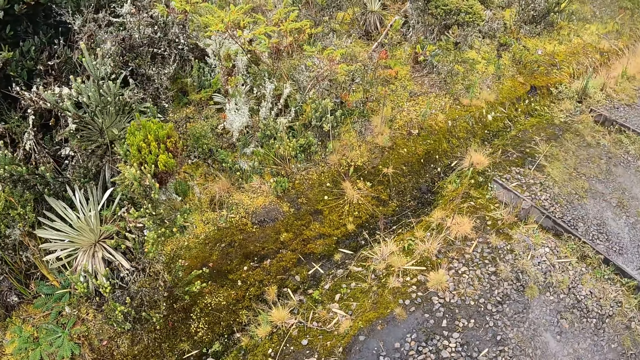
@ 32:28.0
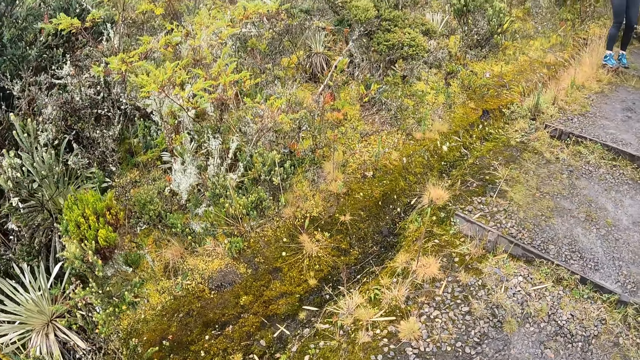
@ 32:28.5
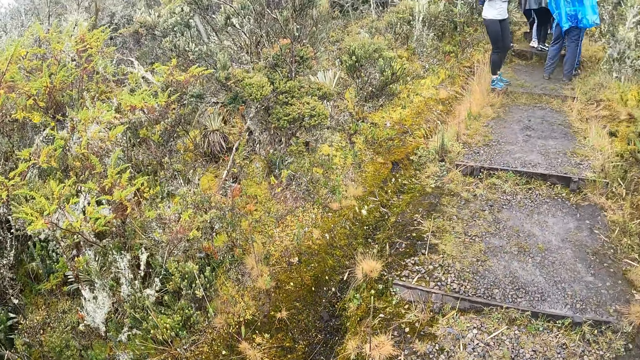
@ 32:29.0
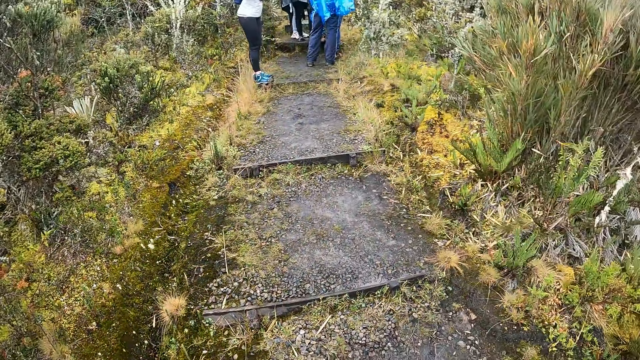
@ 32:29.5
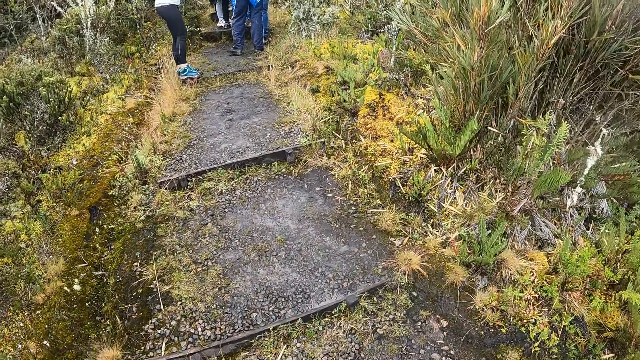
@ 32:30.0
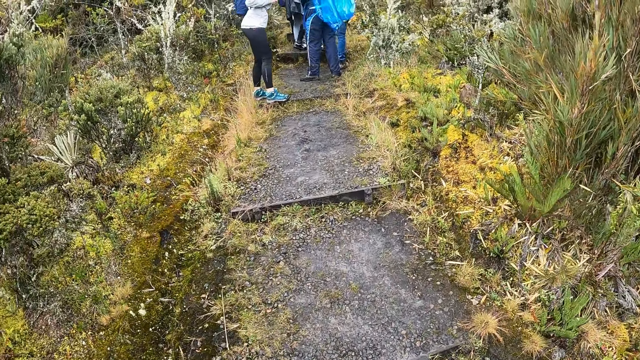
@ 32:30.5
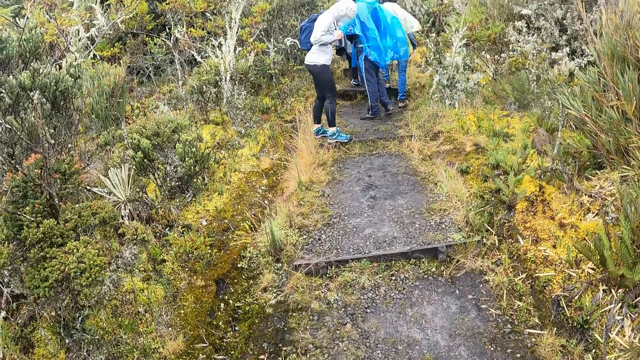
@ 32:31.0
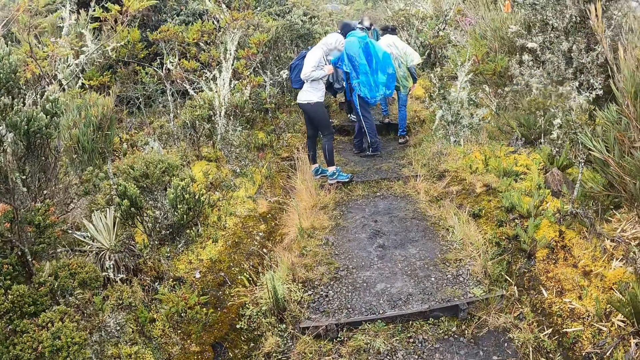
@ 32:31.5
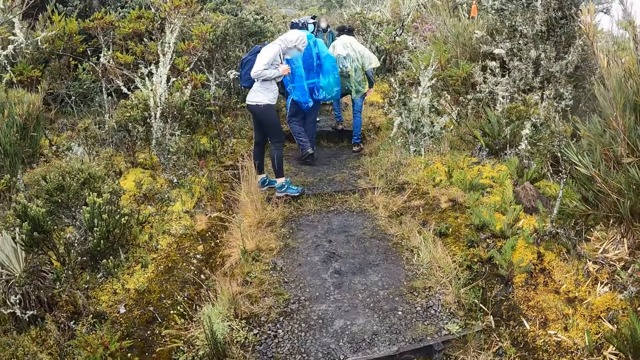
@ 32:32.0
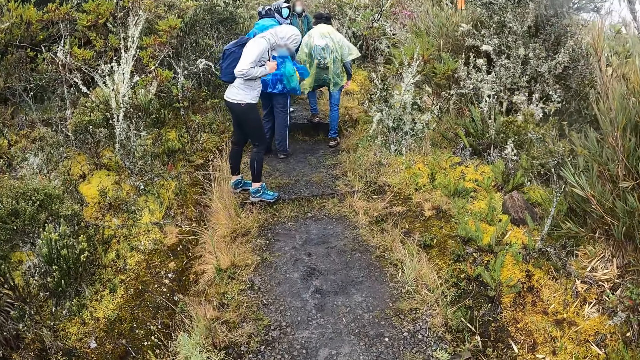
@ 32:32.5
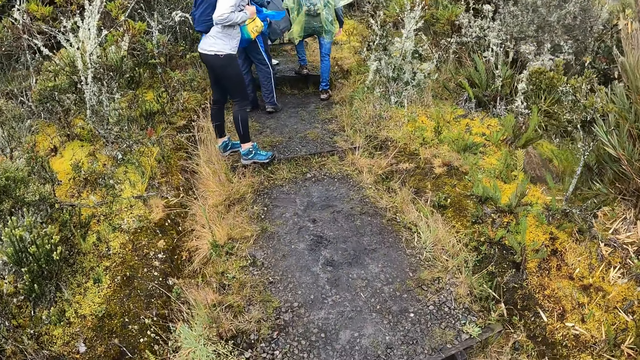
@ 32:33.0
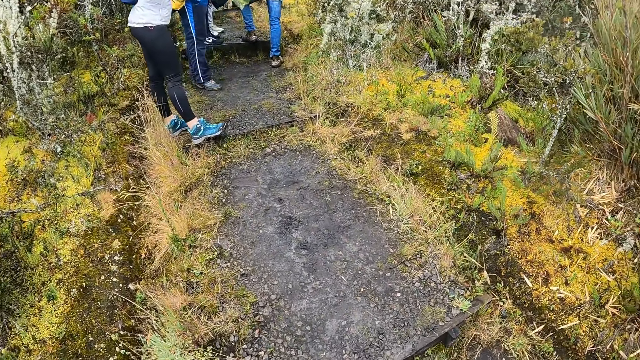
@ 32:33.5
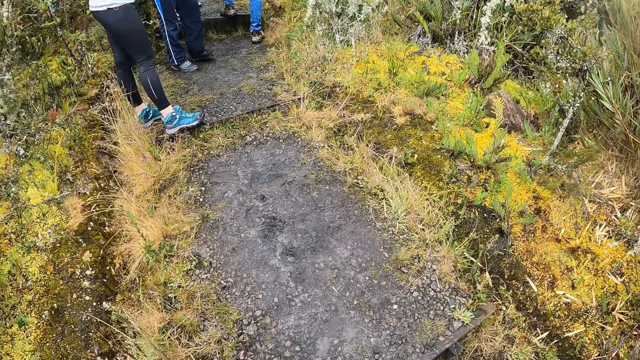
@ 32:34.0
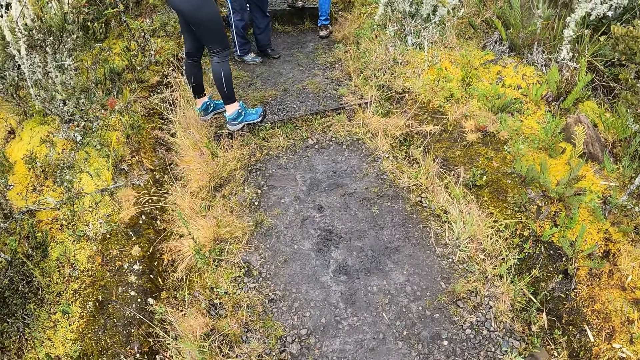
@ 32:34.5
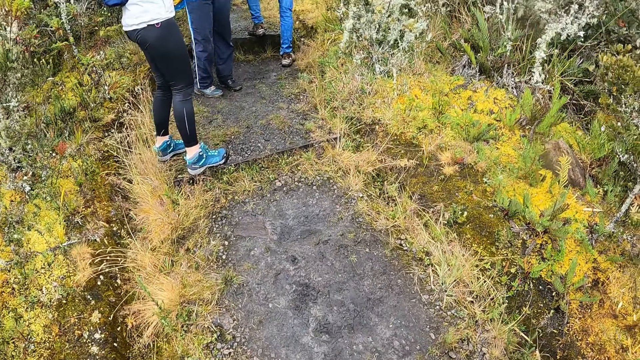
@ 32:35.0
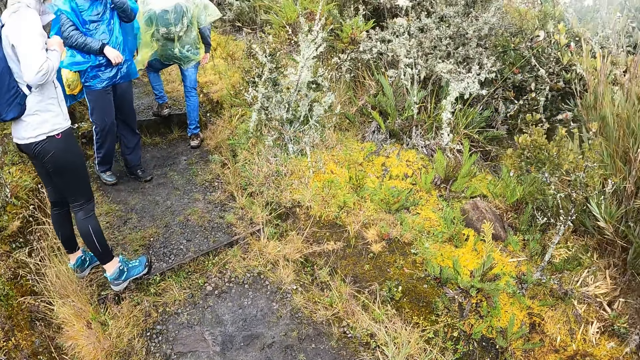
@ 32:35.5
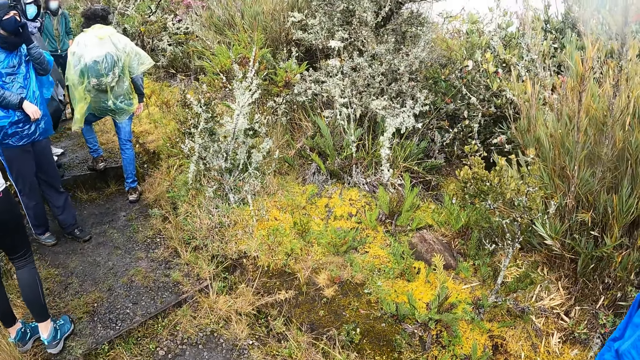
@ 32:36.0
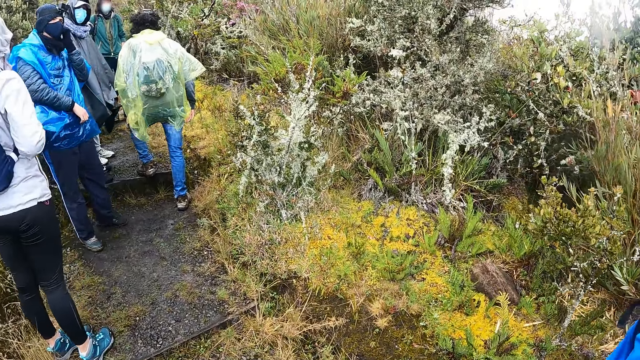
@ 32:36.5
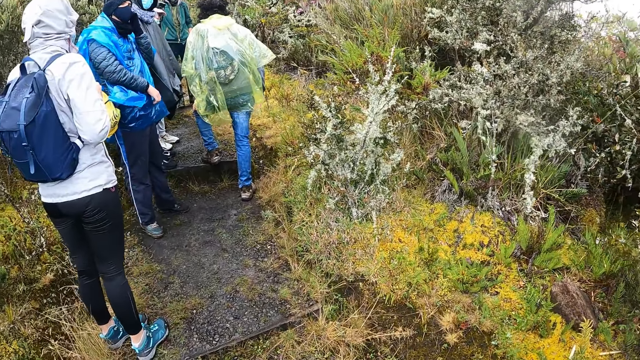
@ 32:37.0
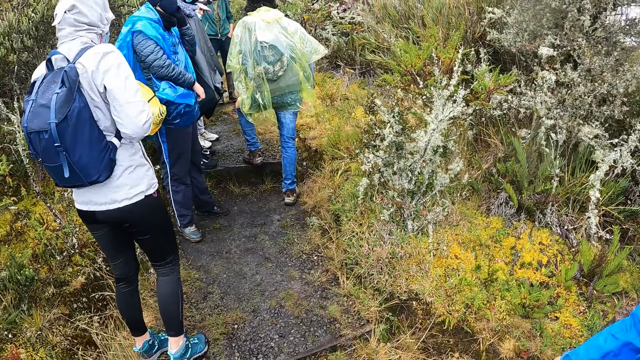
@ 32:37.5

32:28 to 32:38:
The camera wearer climbs up the hill with the group of people. They look around. A person, another person and a third person take a hike. The camera wearer looks around.

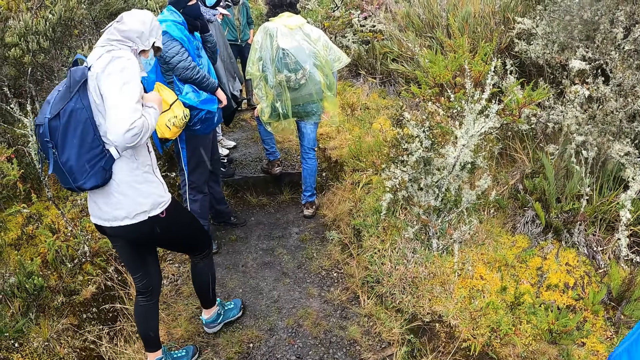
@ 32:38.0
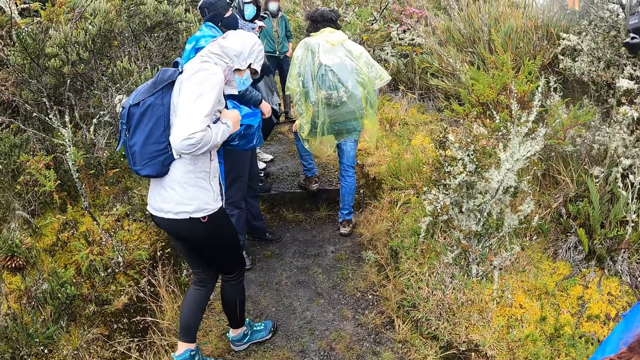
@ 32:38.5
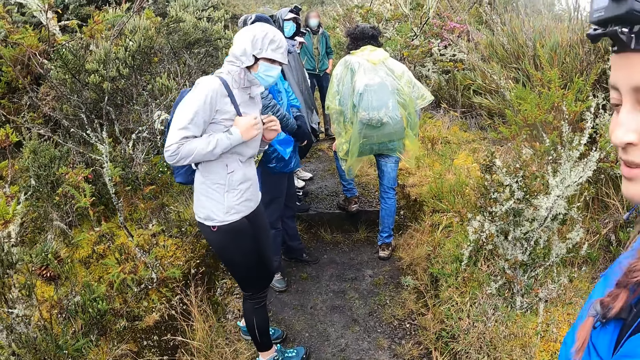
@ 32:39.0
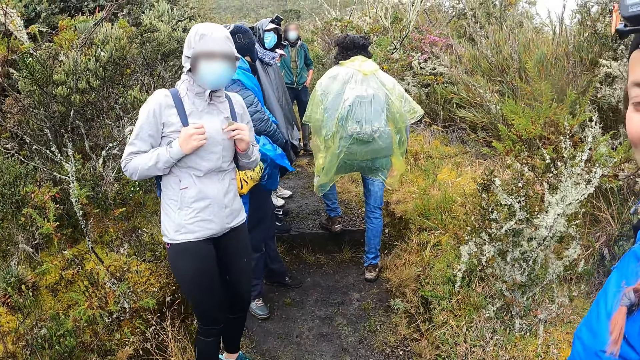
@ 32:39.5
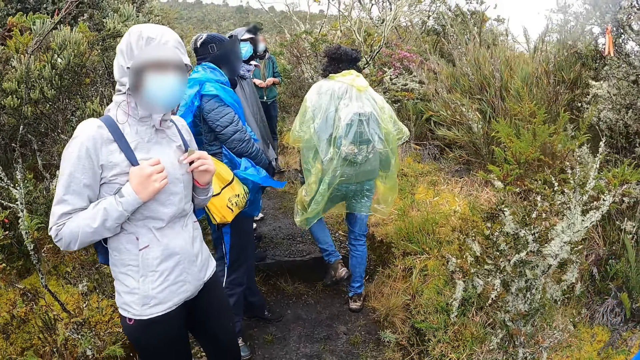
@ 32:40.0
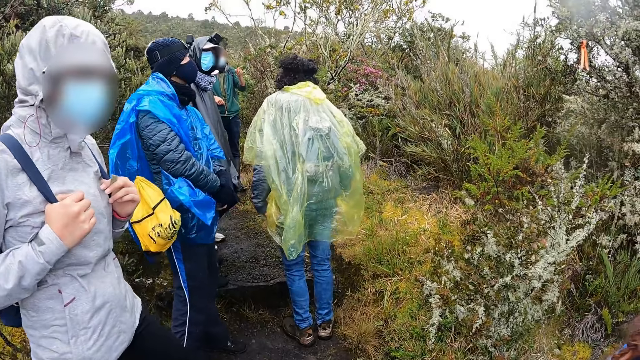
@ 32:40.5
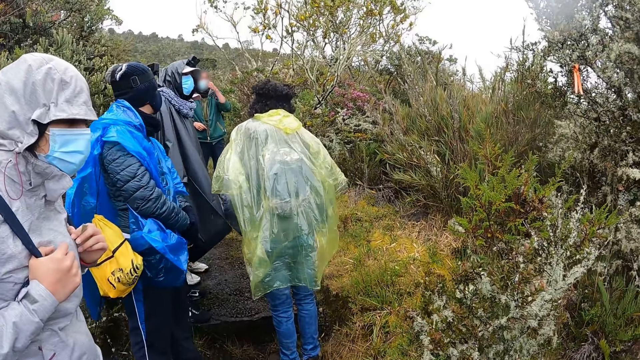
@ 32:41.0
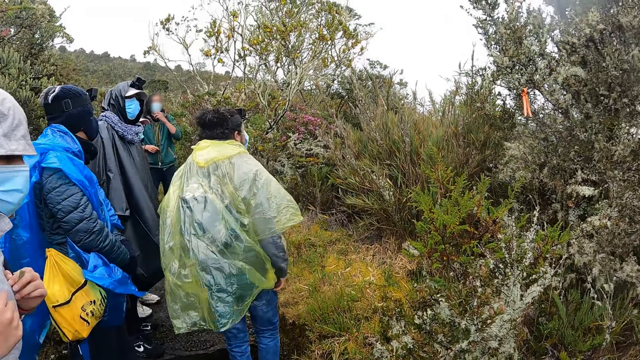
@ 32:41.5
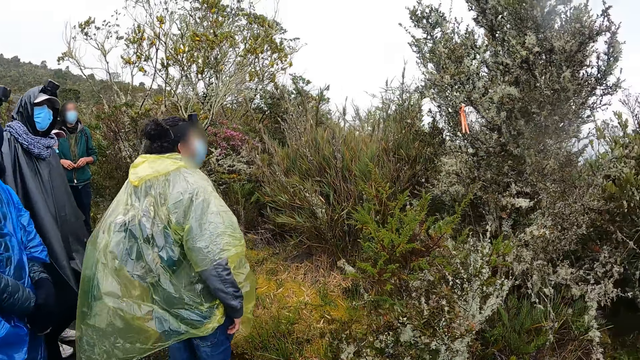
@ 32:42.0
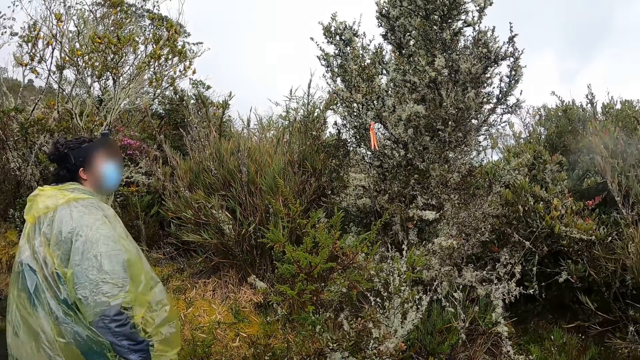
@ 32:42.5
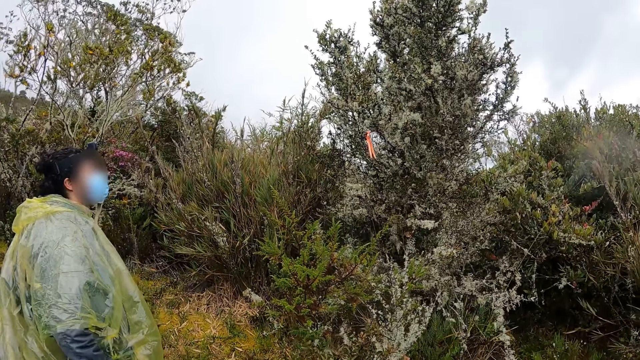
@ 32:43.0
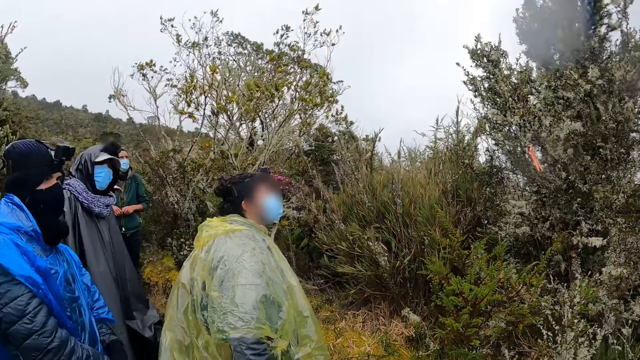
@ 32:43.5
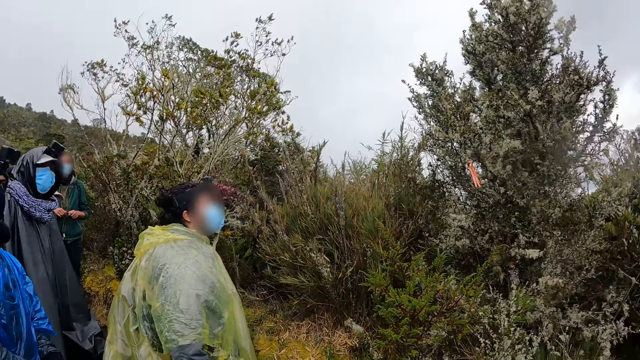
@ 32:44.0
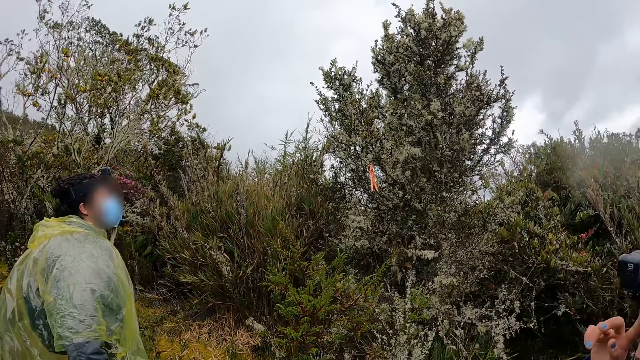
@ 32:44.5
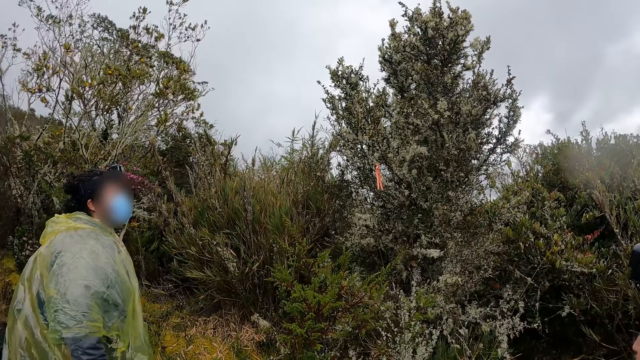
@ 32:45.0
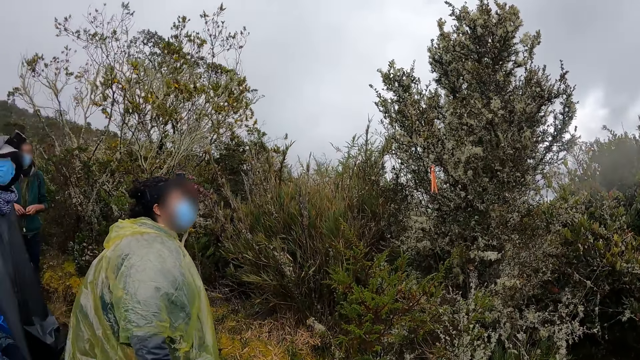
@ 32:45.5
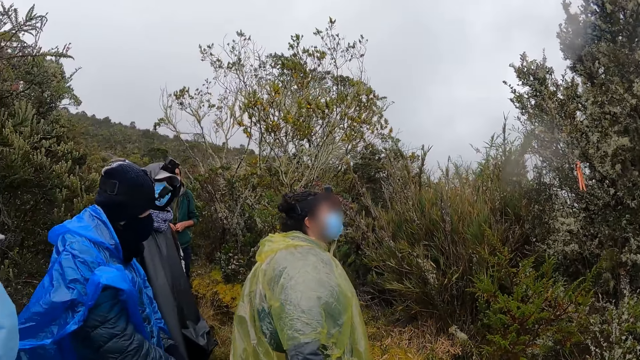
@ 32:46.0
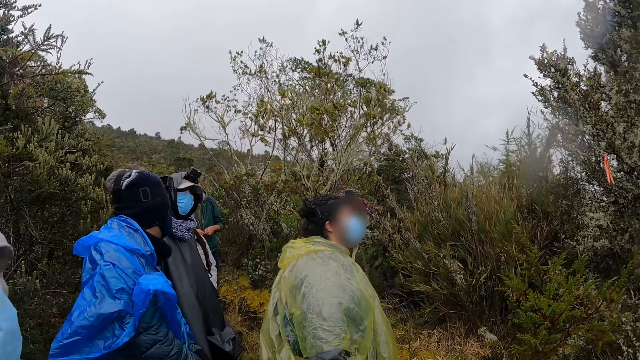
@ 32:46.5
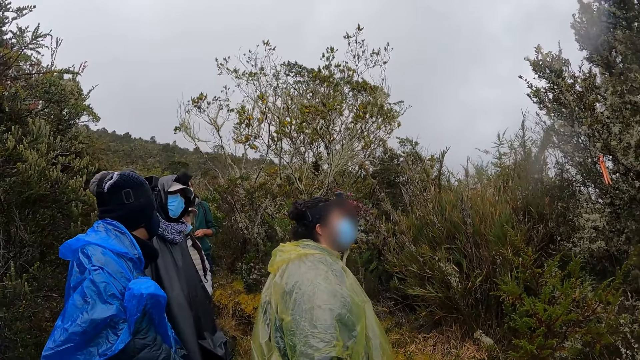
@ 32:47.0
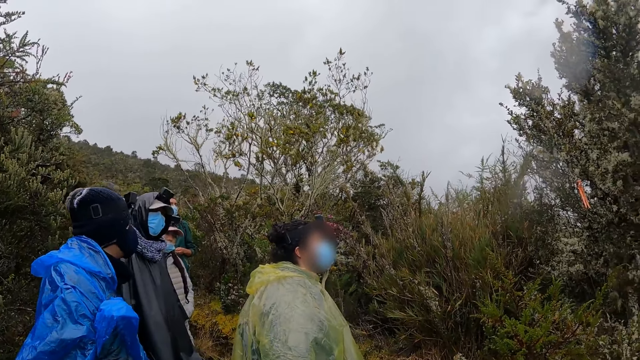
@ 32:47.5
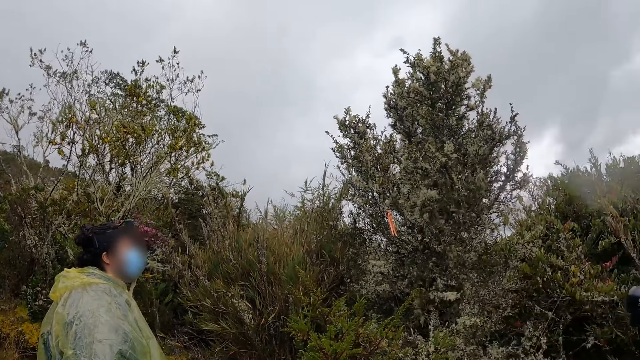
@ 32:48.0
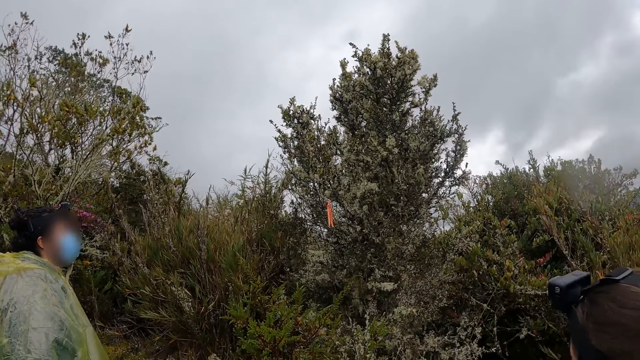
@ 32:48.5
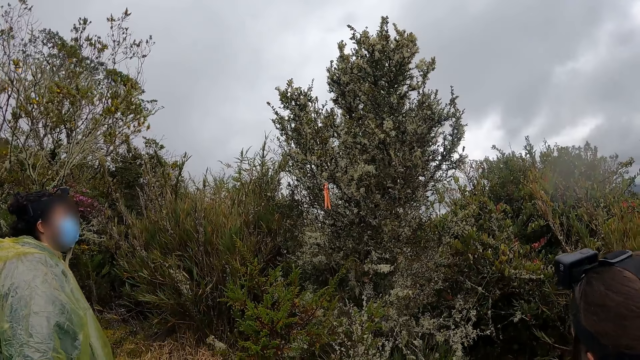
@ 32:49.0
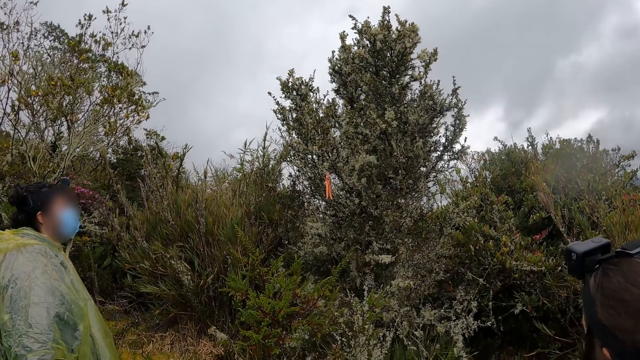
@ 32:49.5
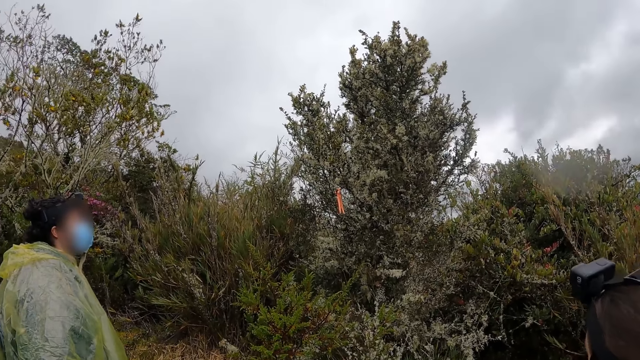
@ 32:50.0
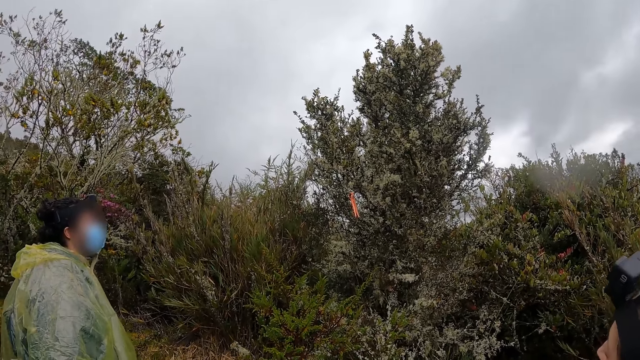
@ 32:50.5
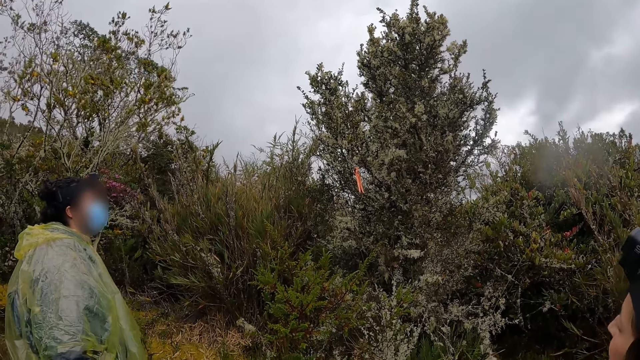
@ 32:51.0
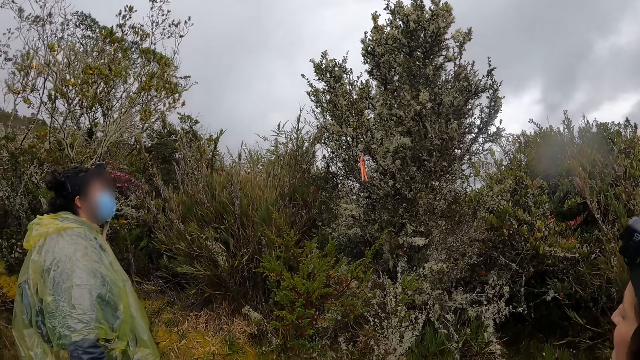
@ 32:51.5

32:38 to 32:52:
The camera wearer makes hand gestures with his right hand. A person looks at the camera wearer. Another person gestures and touches a facemask. A third person looks around. The camera wearer looks around.
